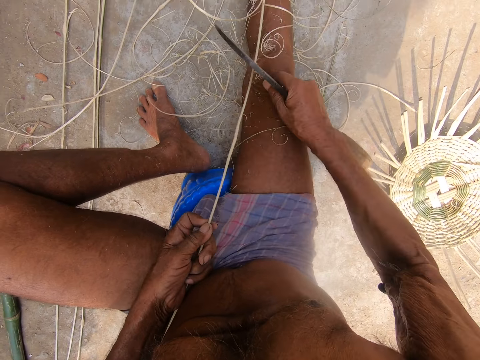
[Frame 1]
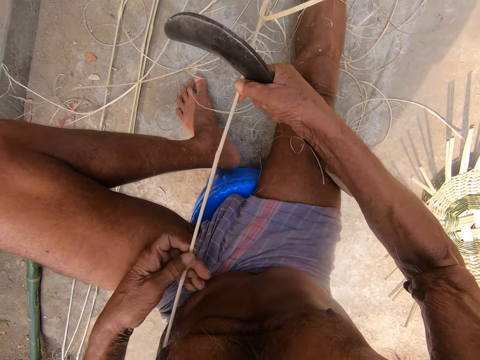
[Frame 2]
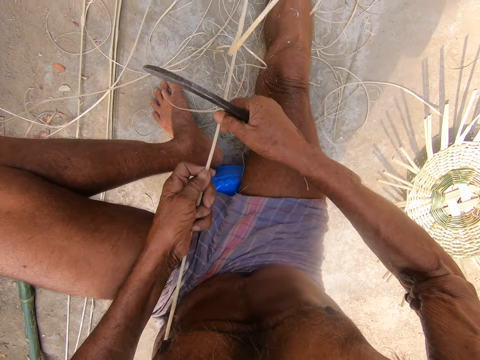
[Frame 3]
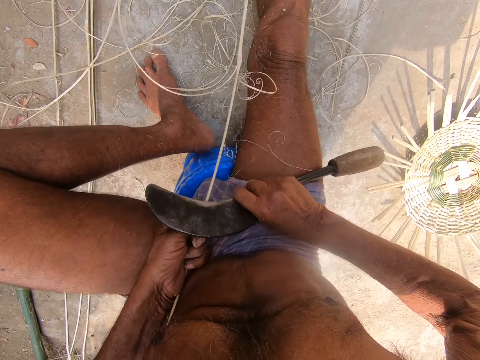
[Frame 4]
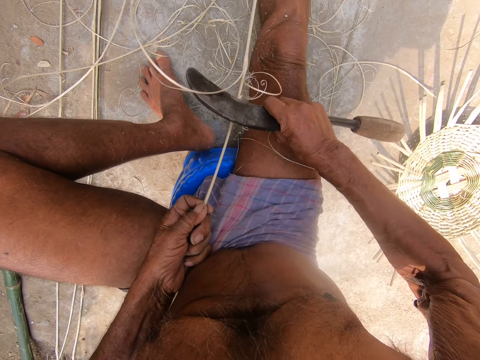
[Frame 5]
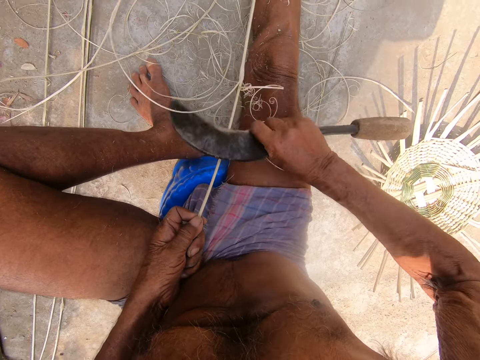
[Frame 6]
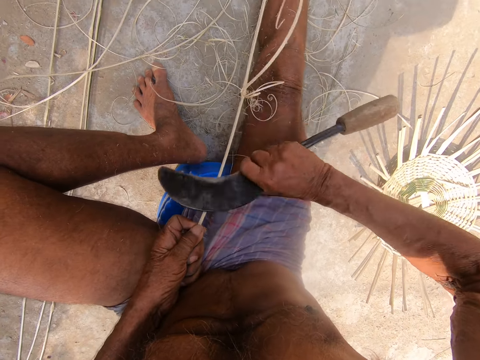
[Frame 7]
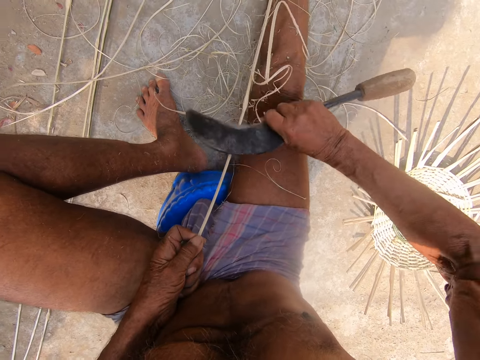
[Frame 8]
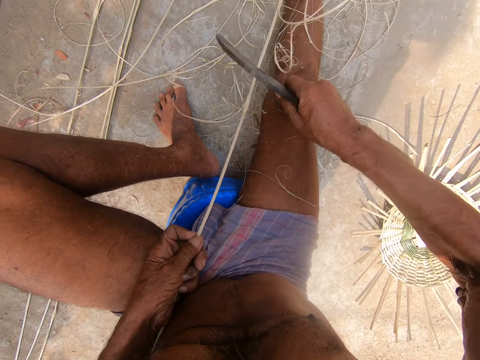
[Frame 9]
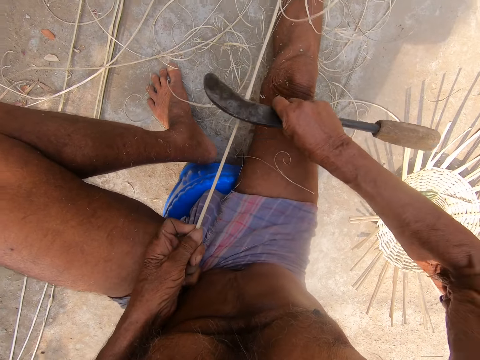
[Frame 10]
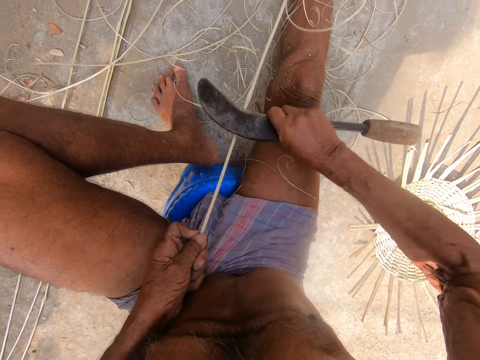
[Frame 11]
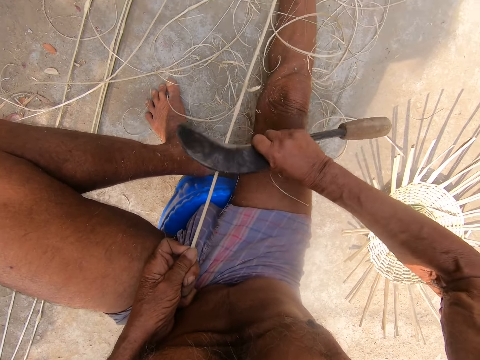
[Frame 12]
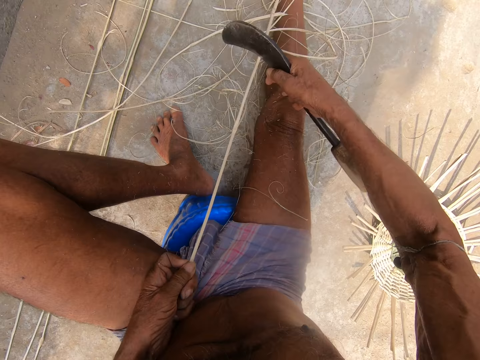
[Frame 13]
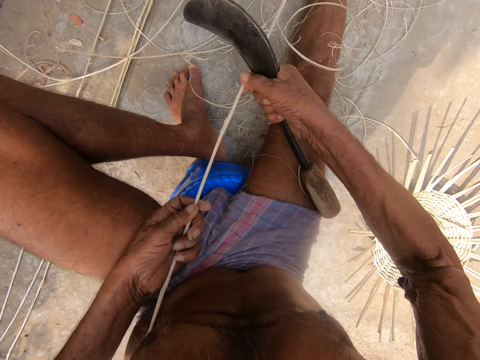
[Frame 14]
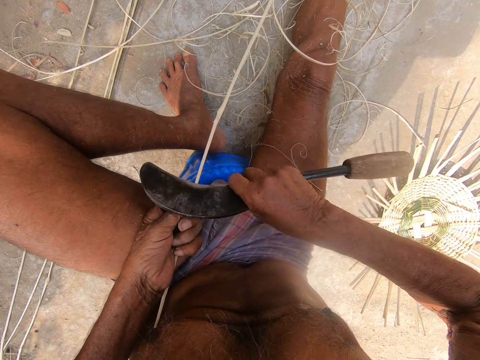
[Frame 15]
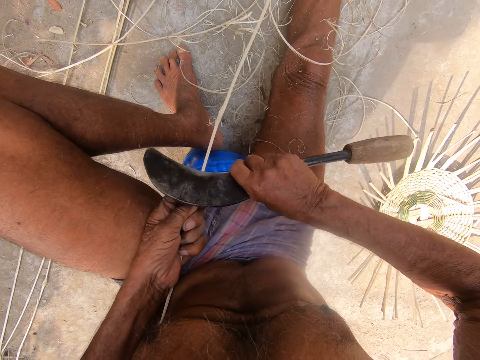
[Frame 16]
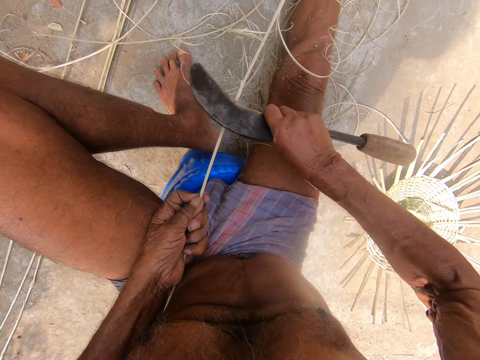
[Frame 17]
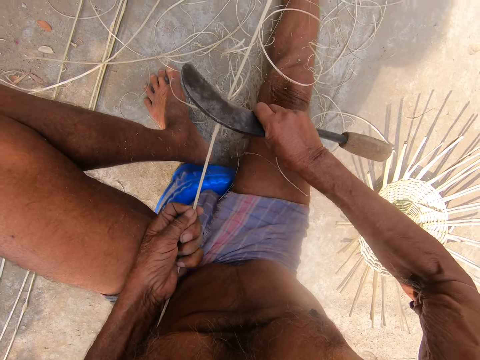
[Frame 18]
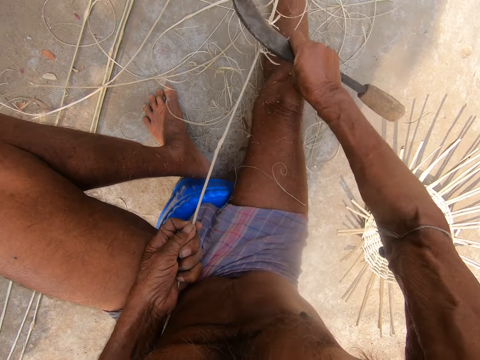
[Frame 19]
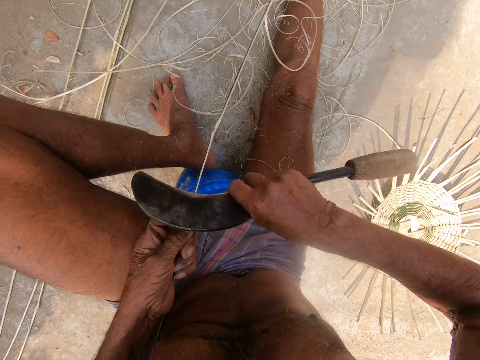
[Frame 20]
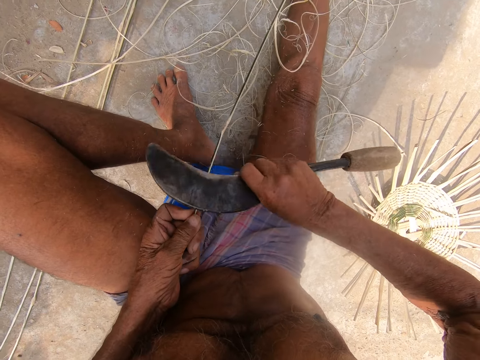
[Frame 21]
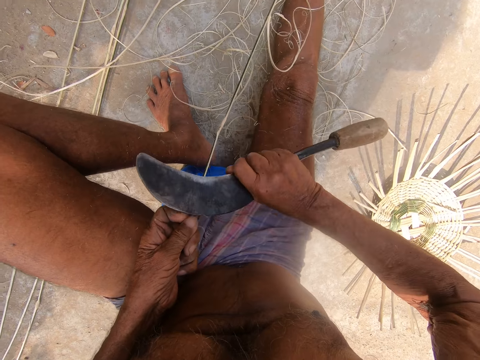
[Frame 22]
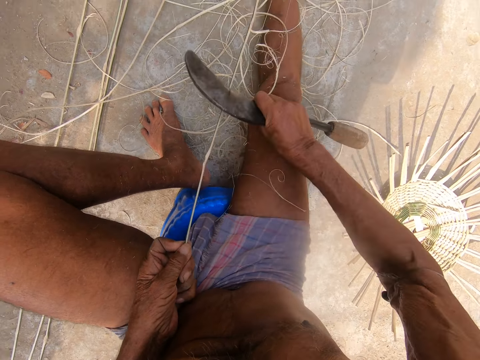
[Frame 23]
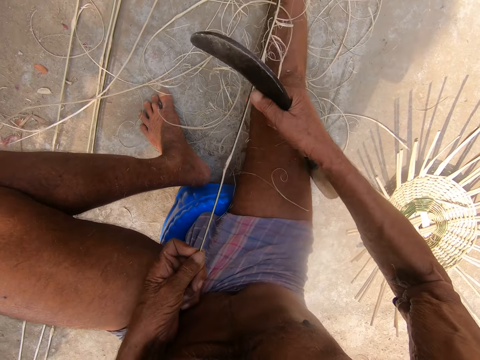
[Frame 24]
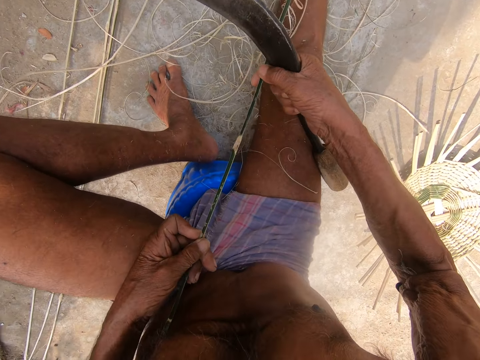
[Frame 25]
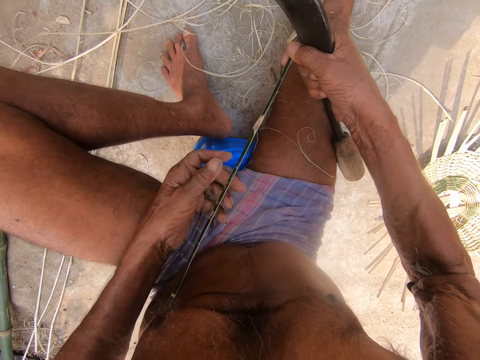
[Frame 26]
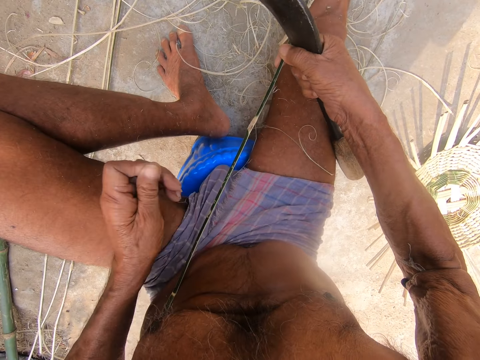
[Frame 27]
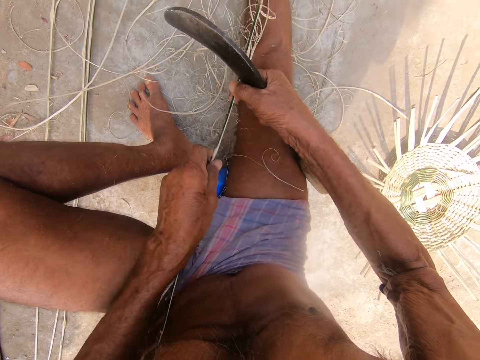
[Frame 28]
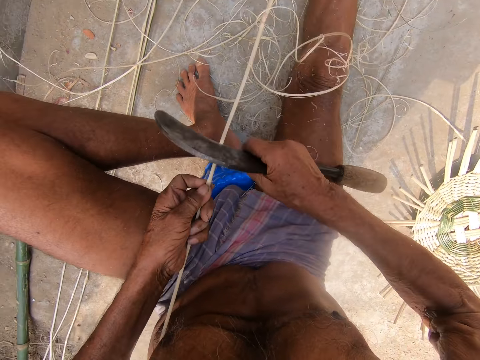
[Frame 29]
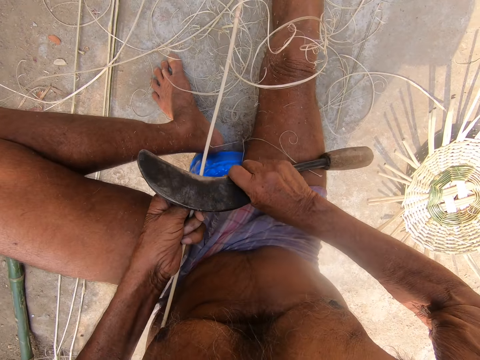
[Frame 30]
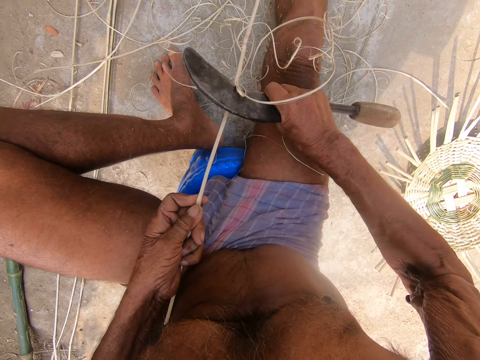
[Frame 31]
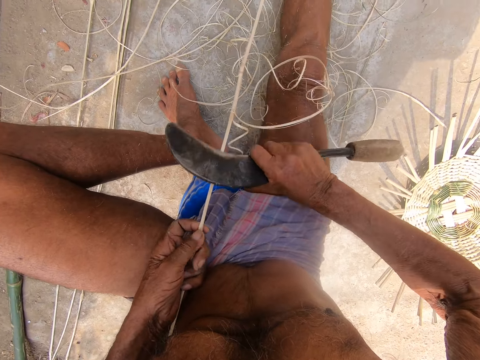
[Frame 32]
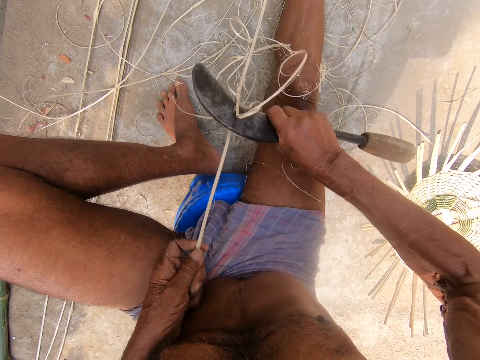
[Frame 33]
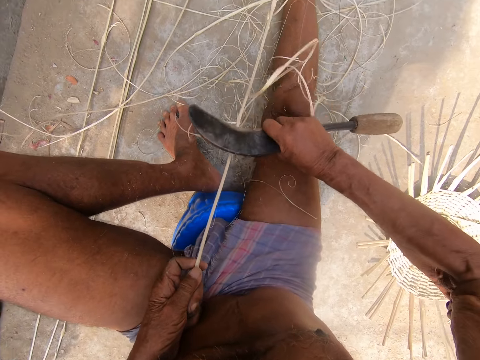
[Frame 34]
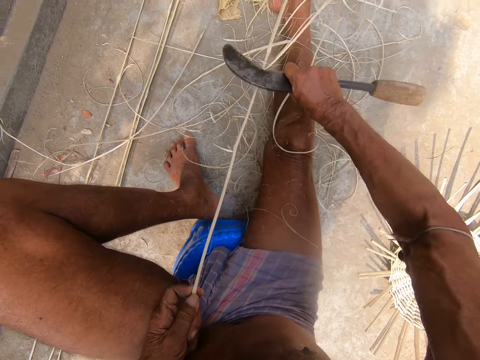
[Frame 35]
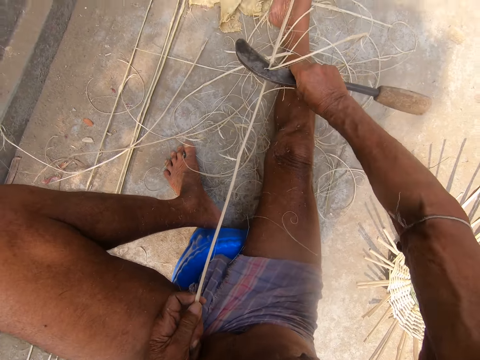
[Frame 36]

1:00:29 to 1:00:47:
The camera wearer adjusts the bamboo strip with his hands. He peels the bamboo strip in his left hand with the sickle in his right hand. He adjusts the bamboo strip with his hands. He peels the bamboo strip in his left hand with the sickle in his right hand. He adjusts the bamboo strip with his hands. He peels the bamboo strip in his left hand with the sickle in his right hand.

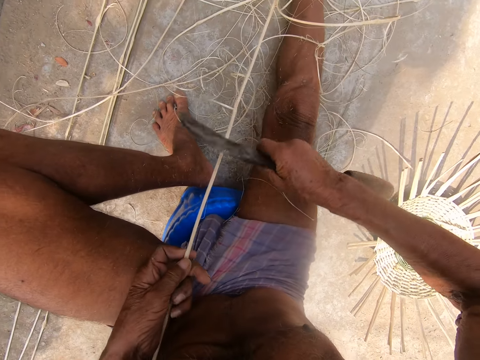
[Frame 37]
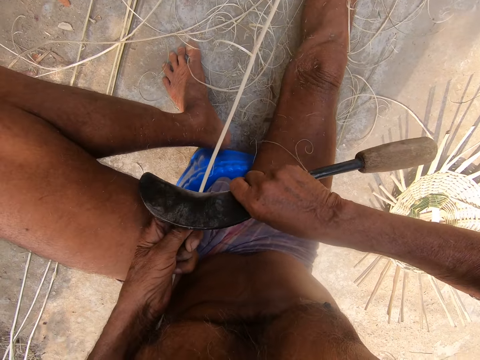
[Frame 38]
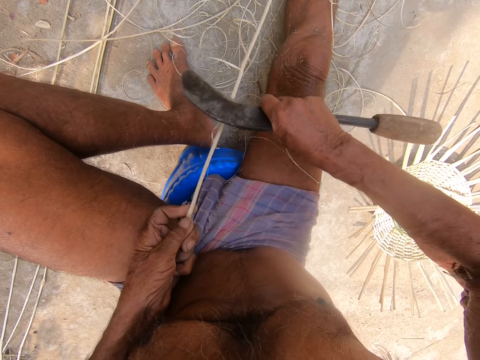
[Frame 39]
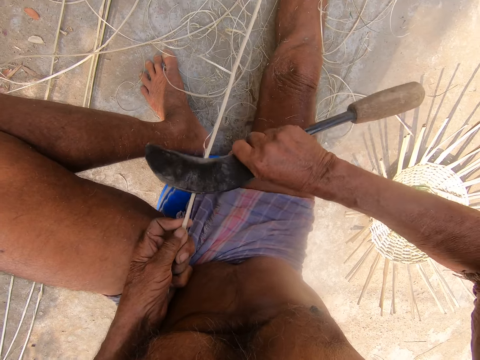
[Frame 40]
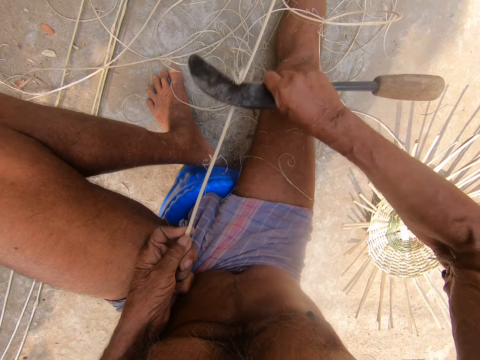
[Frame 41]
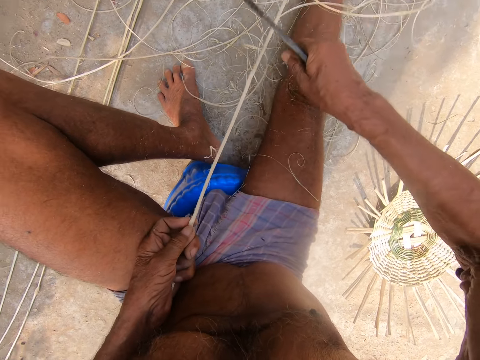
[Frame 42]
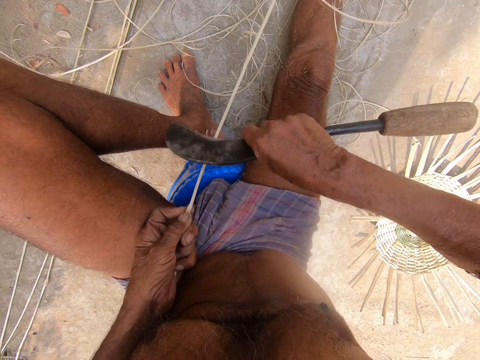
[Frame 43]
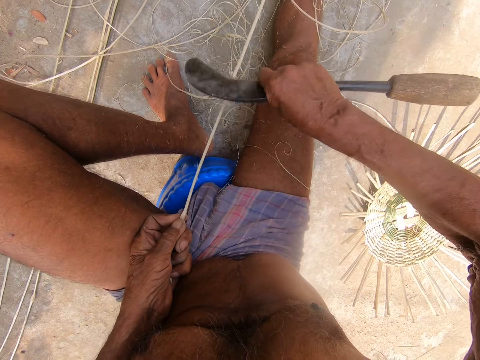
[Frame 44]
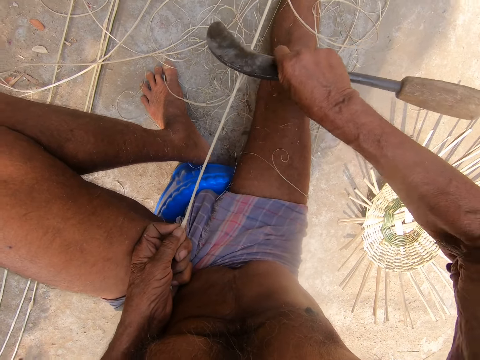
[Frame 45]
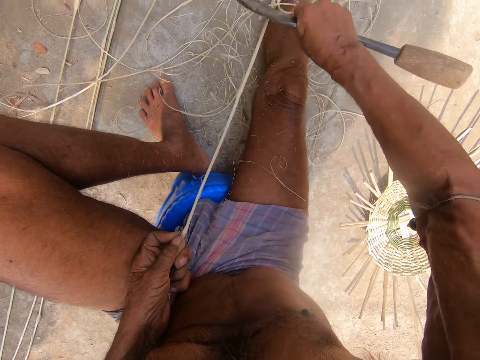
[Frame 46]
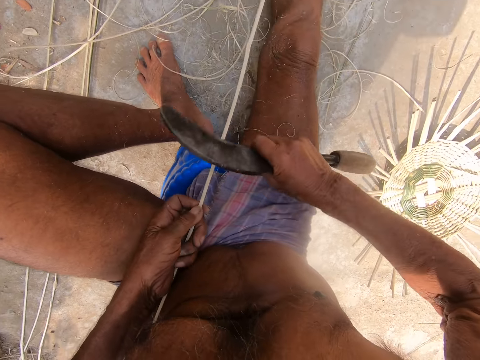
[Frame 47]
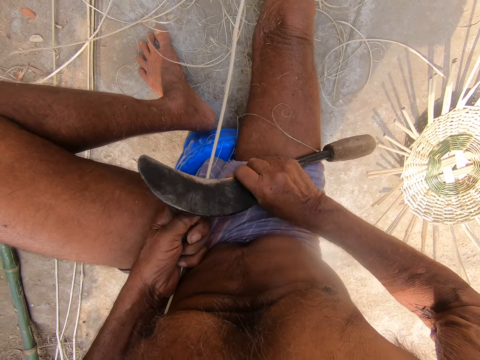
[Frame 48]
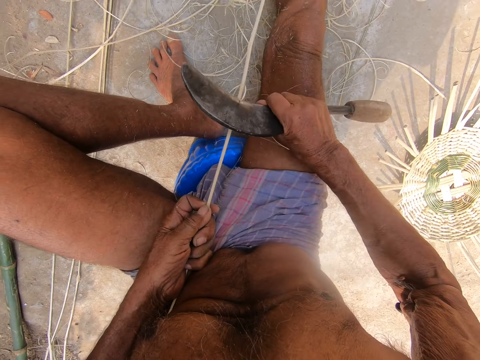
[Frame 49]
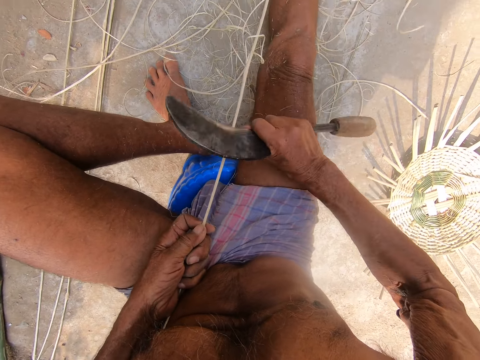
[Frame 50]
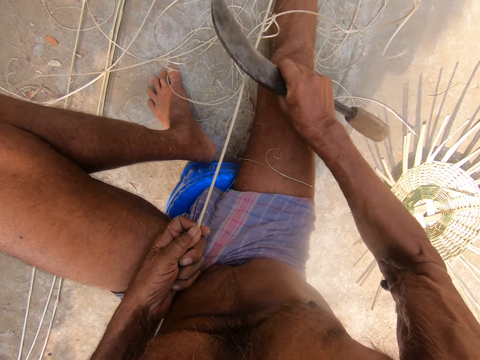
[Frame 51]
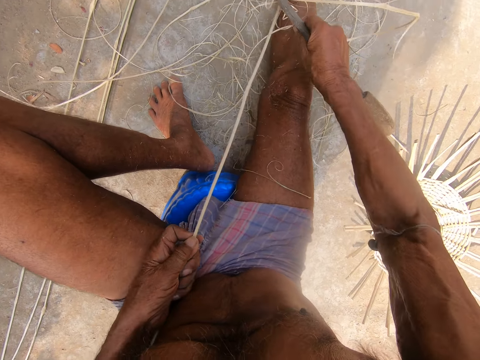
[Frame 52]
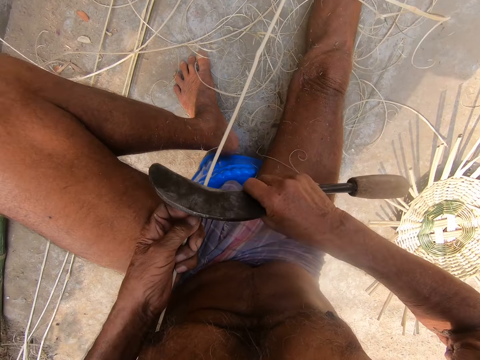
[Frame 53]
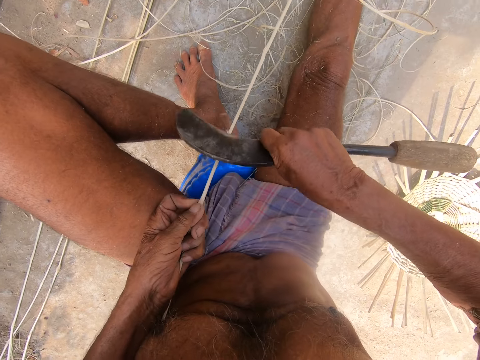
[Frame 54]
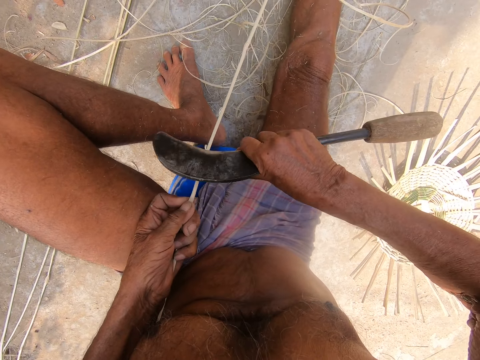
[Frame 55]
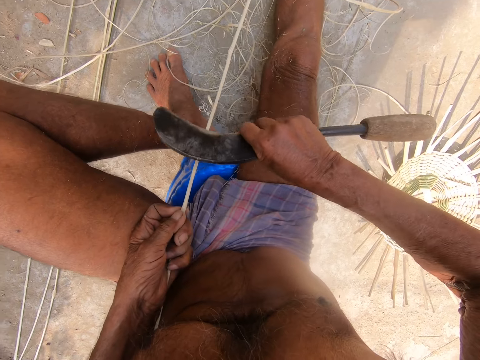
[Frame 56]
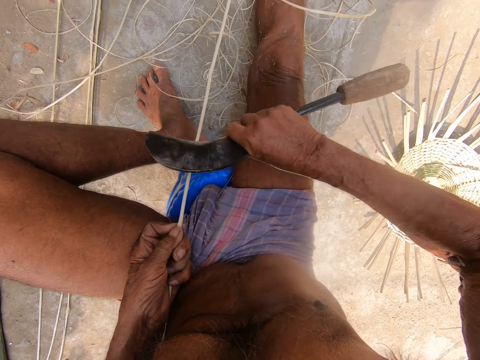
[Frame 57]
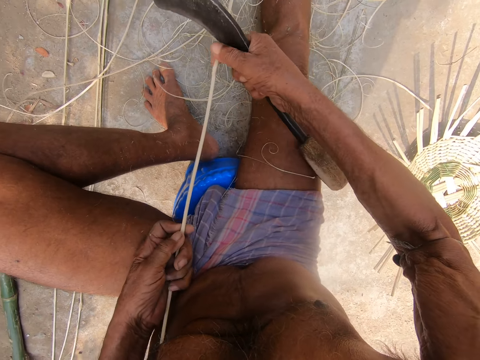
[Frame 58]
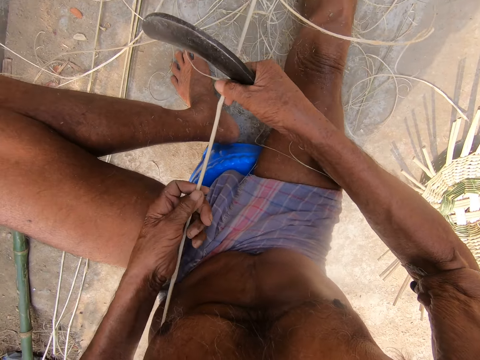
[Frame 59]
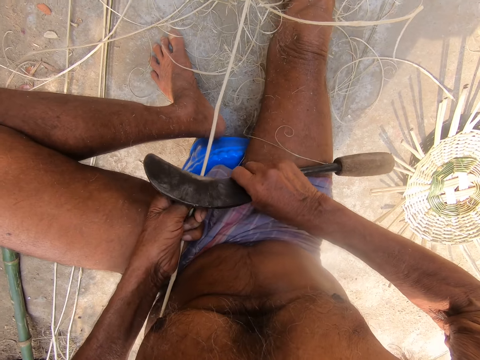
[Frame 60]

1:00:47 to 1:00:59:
The camera wearer adjusts the bamboo strip with his hands. He peels the bamboo strip in his left hand with the sickle in his right hand.
